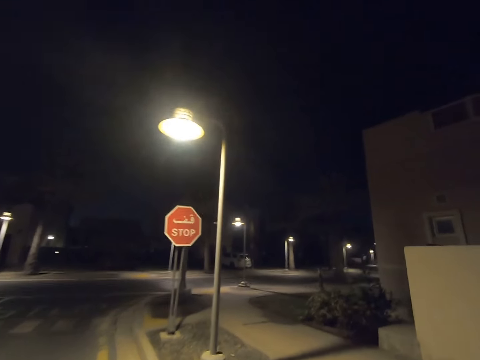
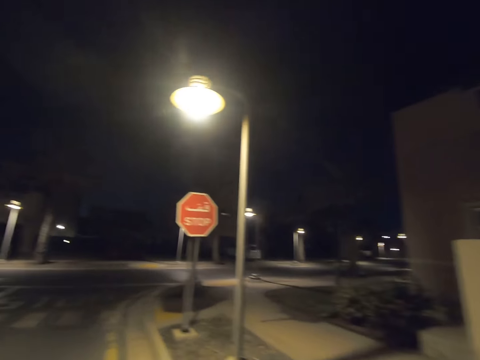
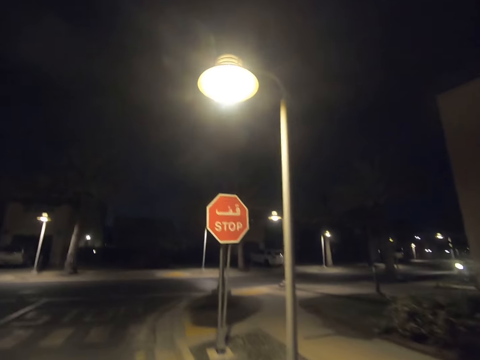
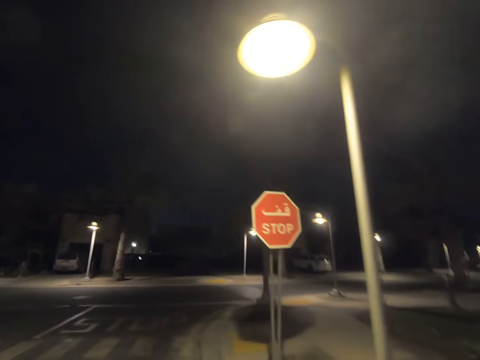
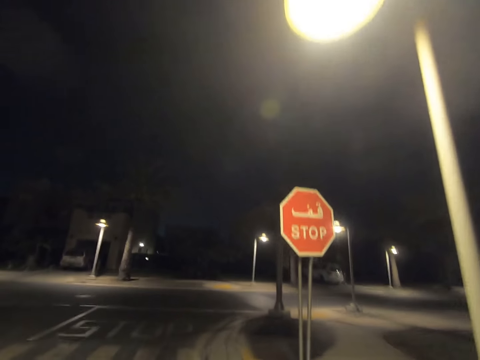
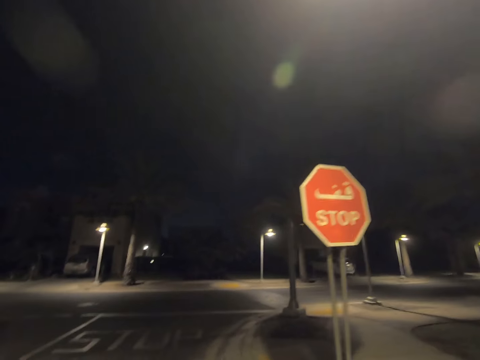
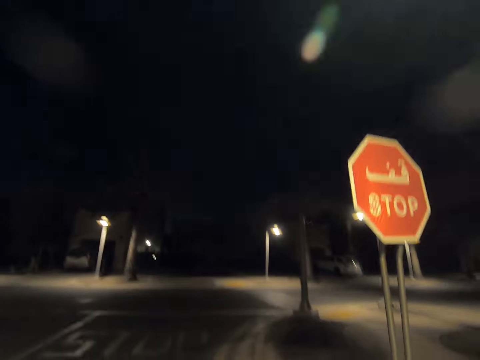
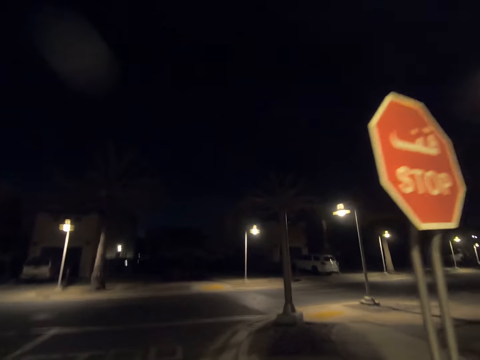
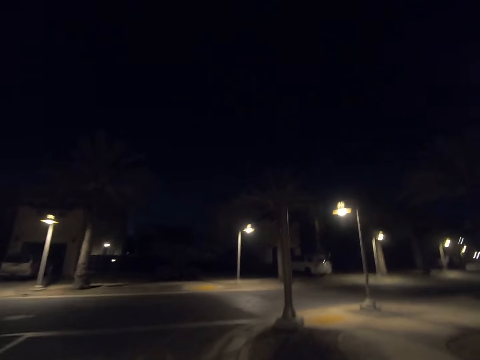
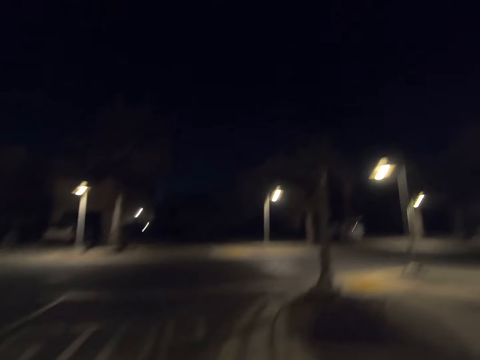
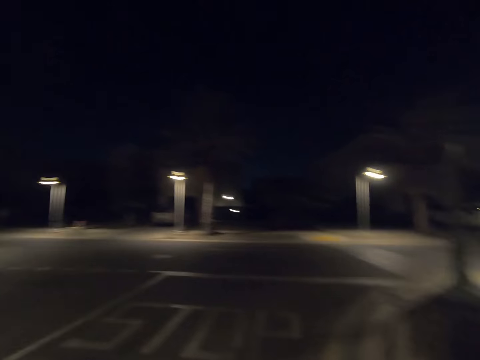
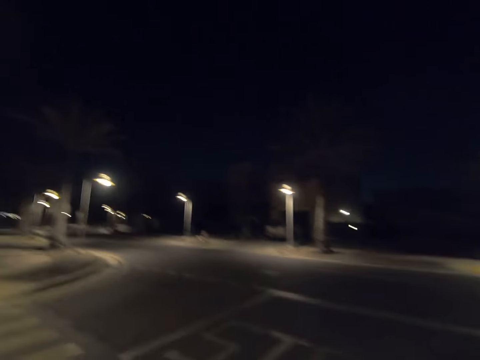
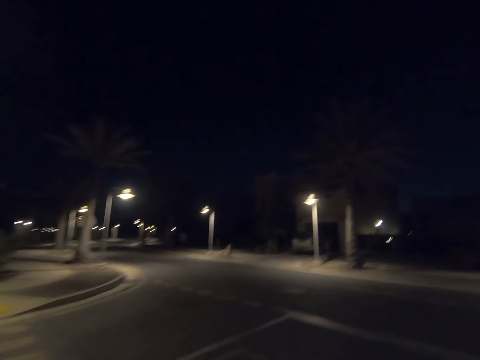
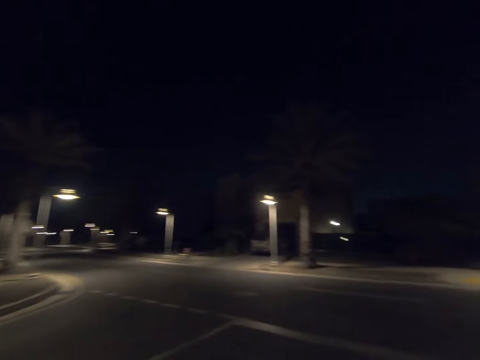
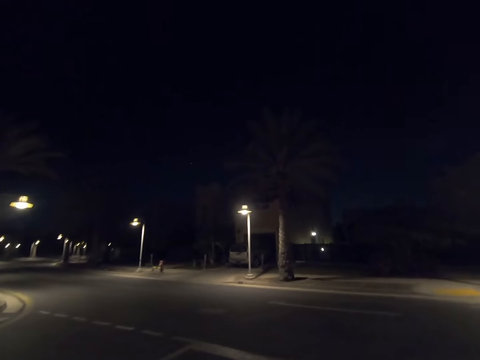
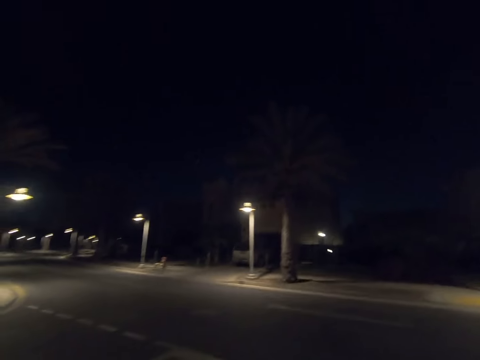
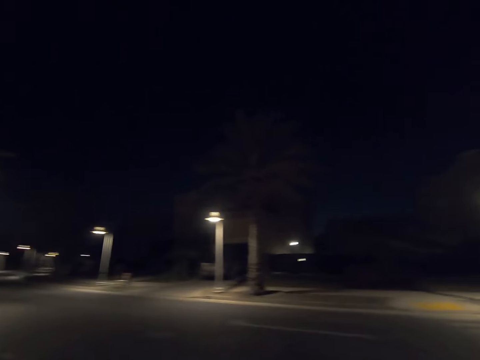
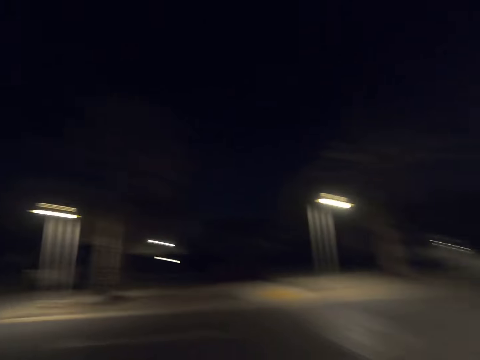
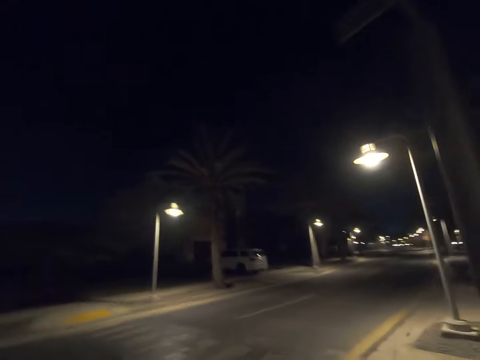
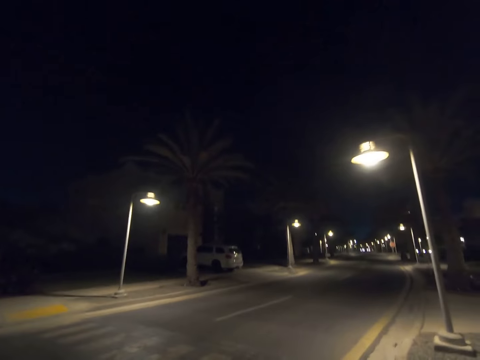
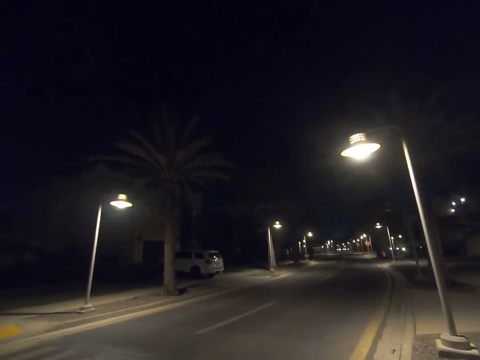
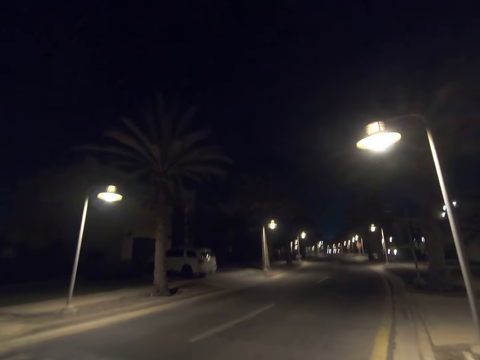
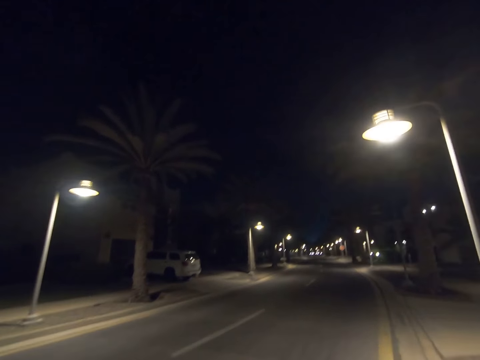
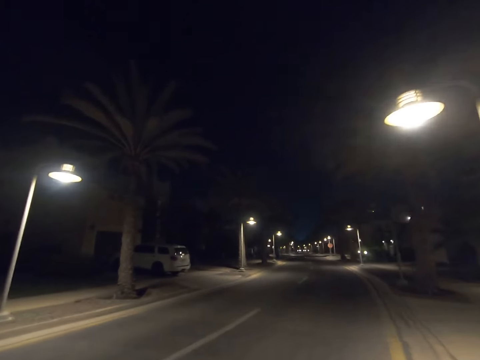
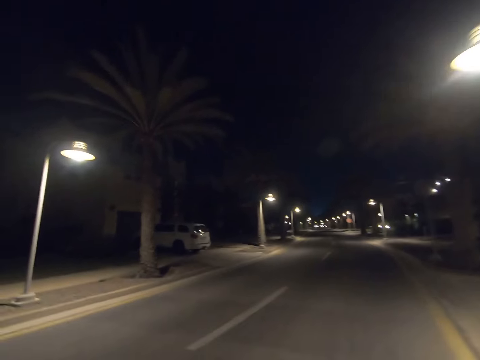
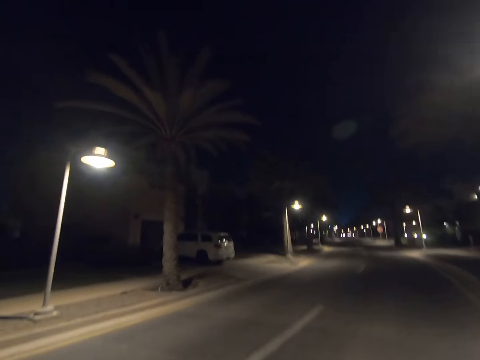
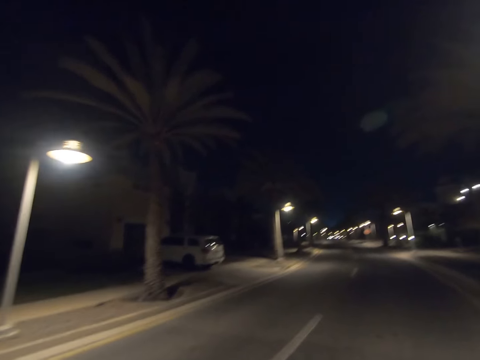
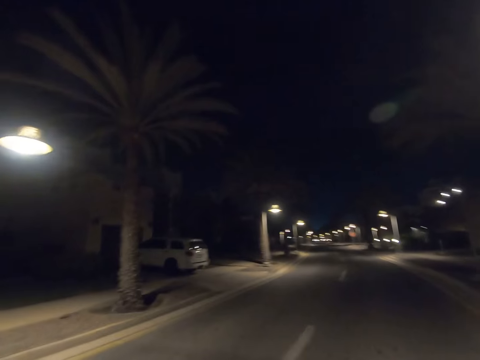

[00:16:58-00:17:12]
The camera wearer walks past a street light pole. He walks past a sign board. He looks to his left. He looks to his right. He turns to his right. He walks past a street light pole.

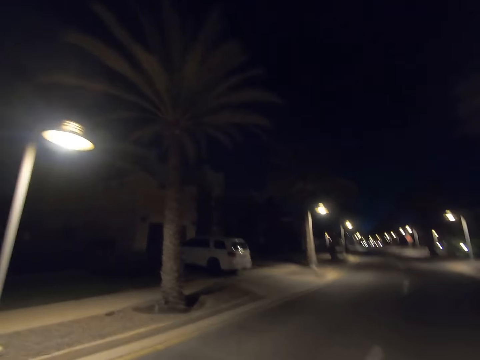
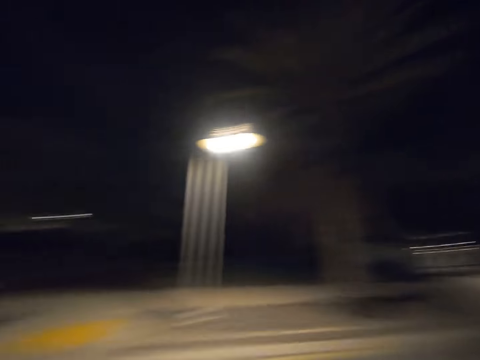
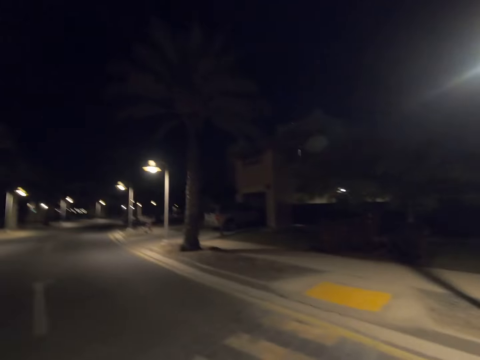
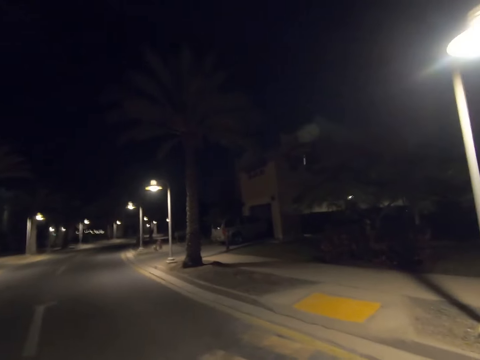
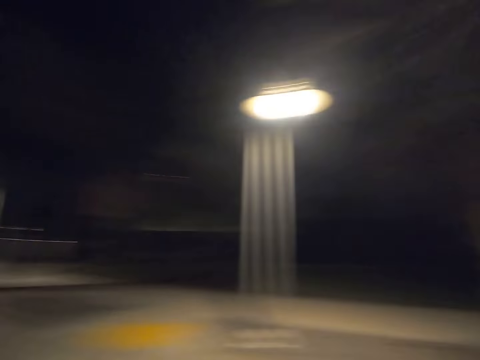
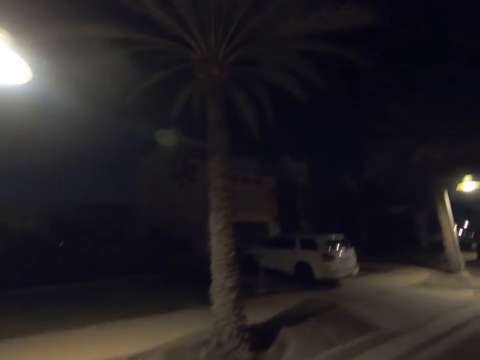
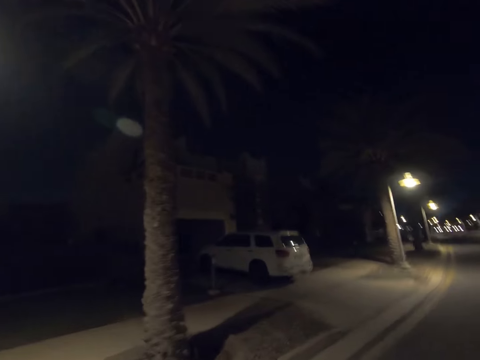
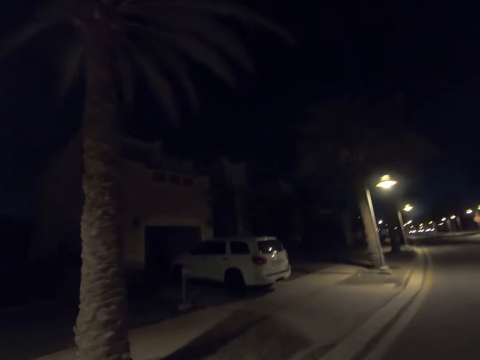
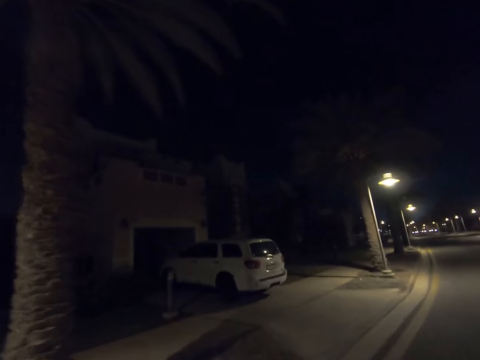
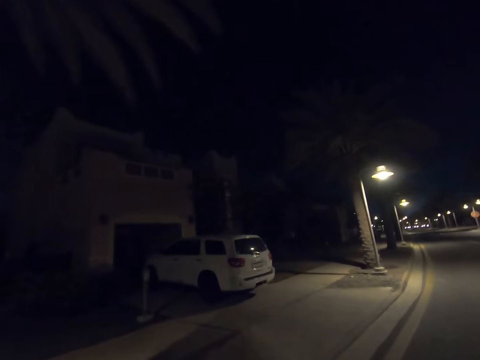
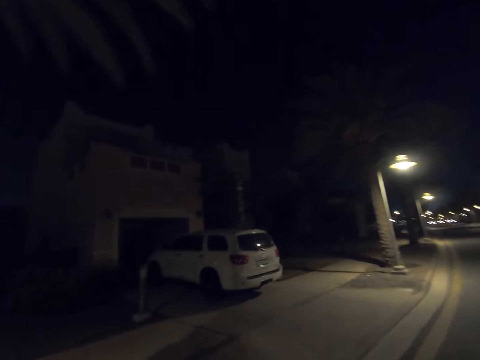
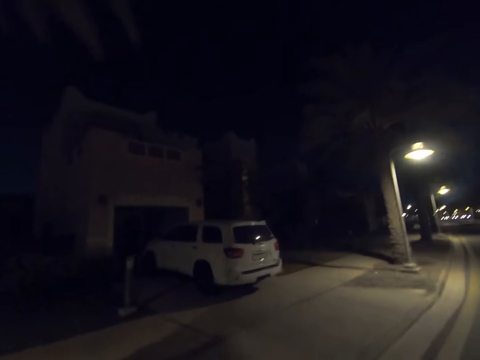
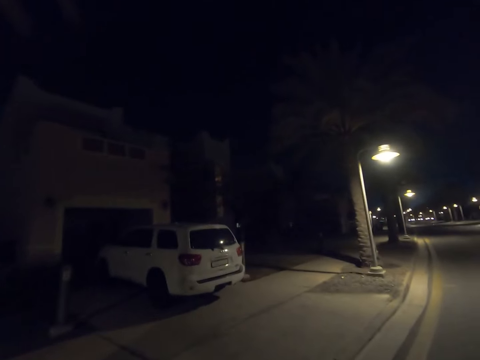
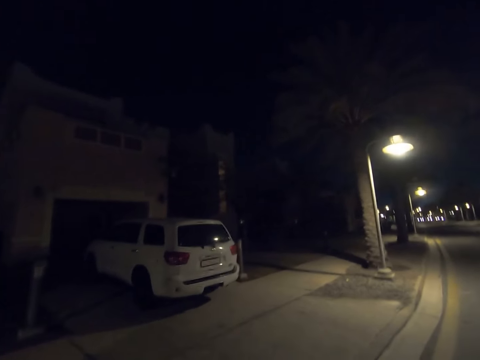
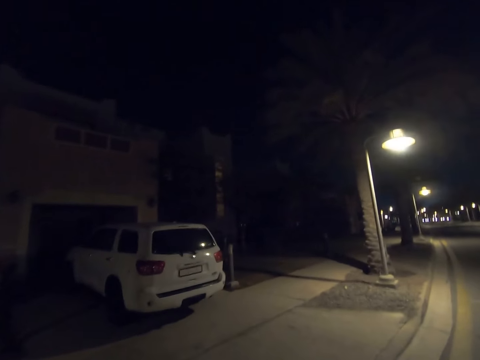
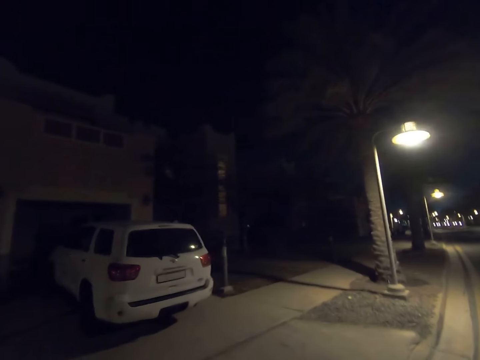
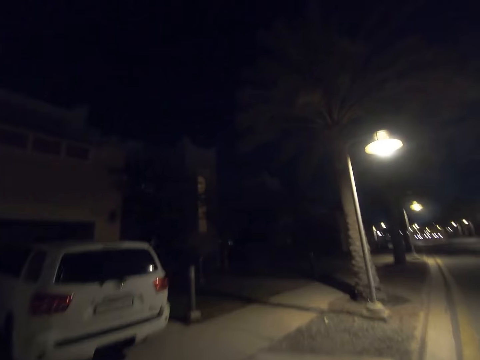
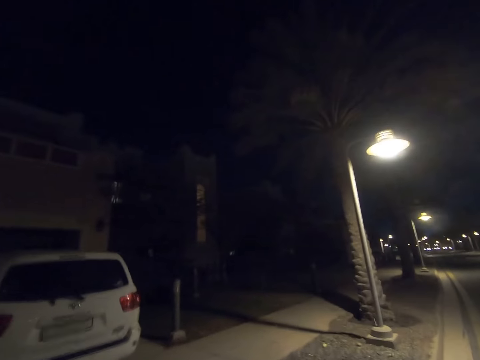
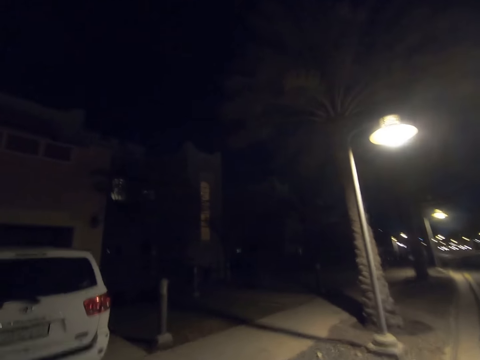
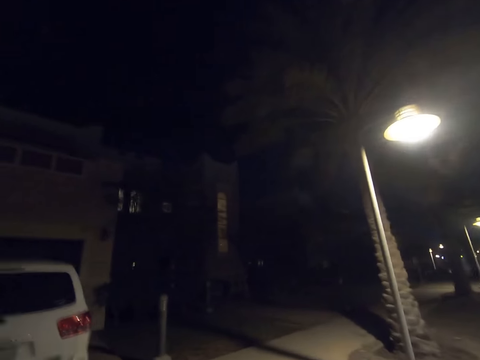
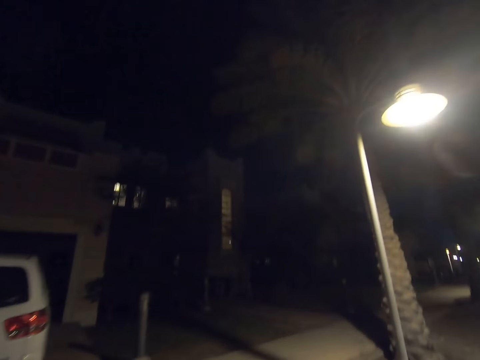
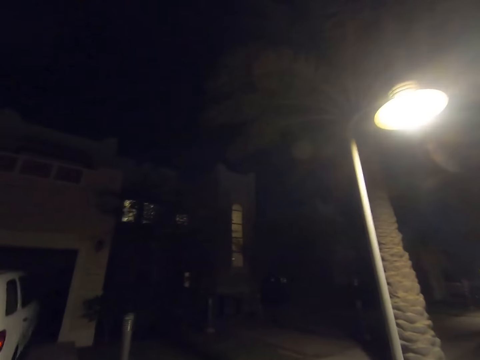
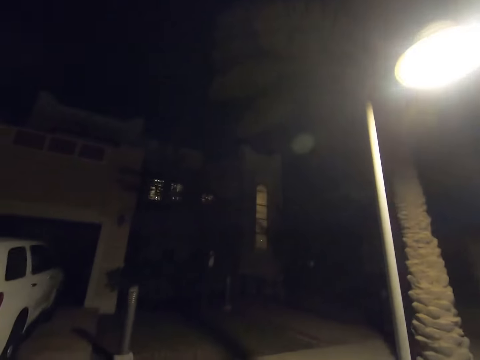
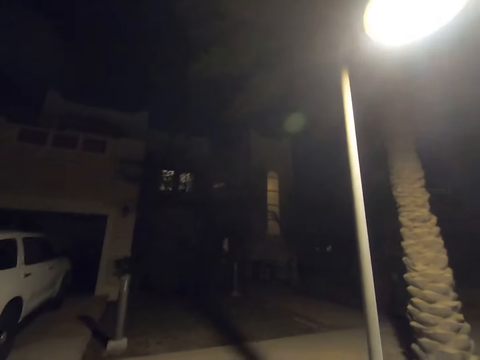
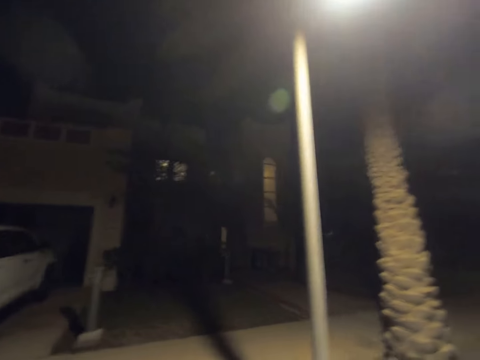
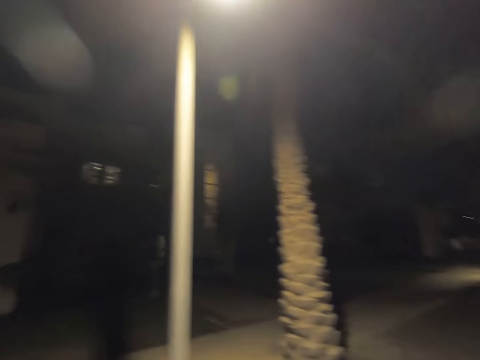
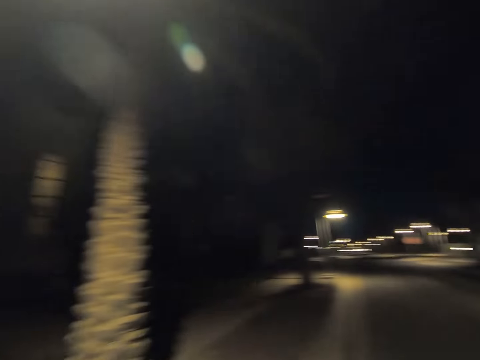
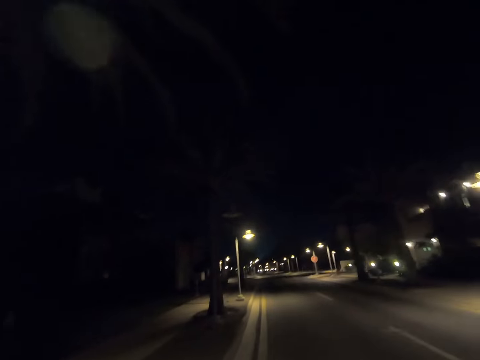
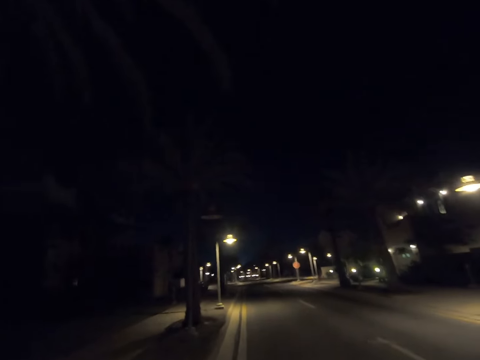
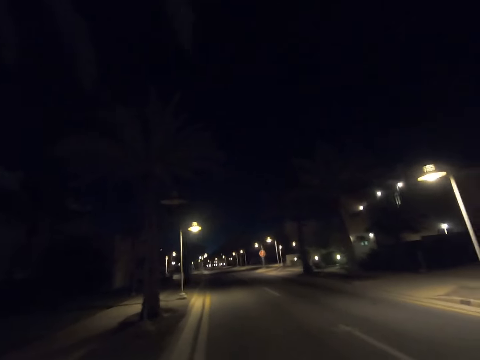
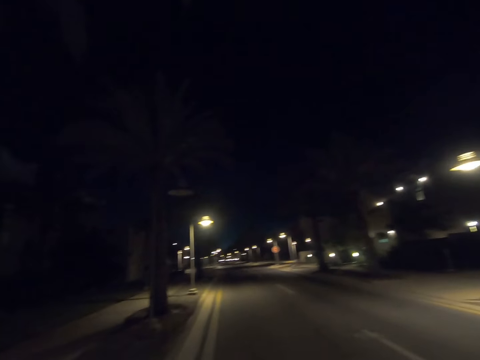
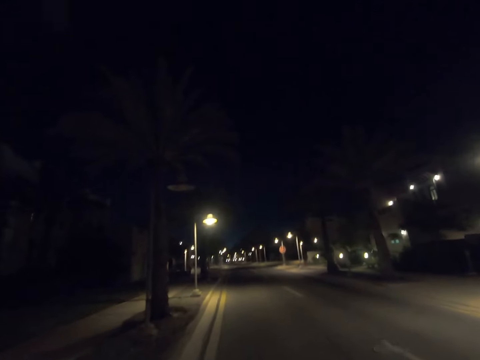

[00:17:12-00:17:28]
The camera wearer looks back. He returns his gaze. He walks past a tree. He walks past a white jeep. He walks past a street light pole. He walks past a tree.
